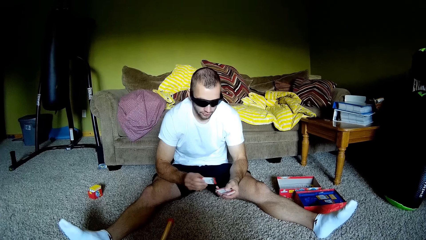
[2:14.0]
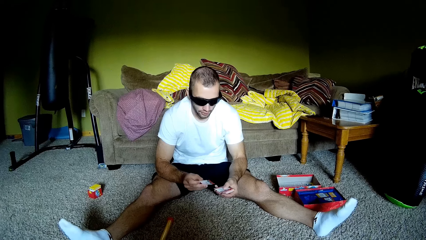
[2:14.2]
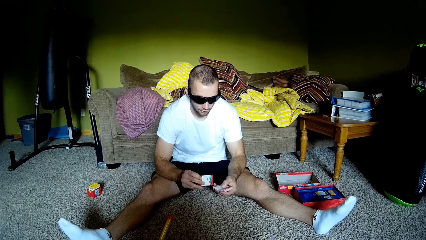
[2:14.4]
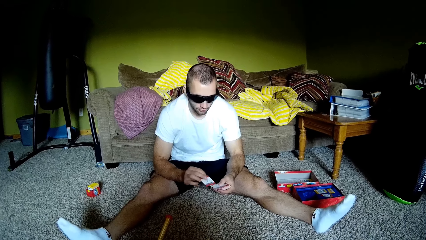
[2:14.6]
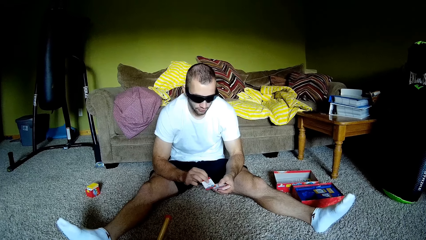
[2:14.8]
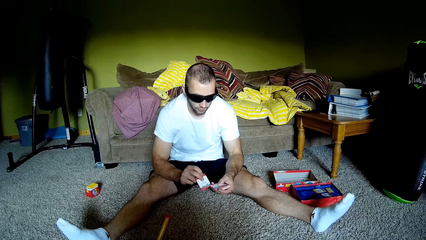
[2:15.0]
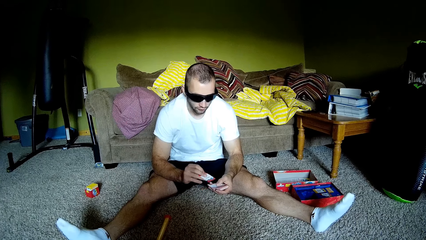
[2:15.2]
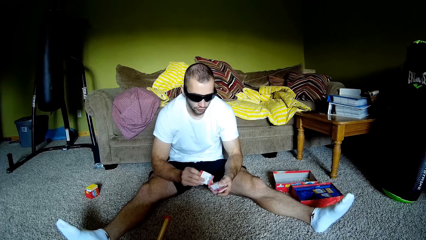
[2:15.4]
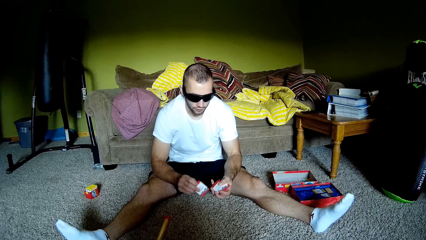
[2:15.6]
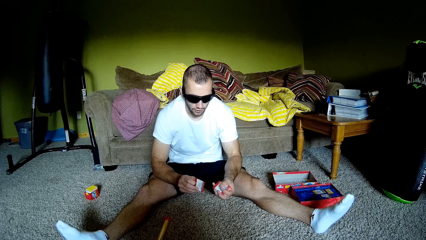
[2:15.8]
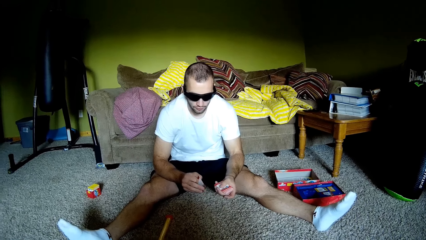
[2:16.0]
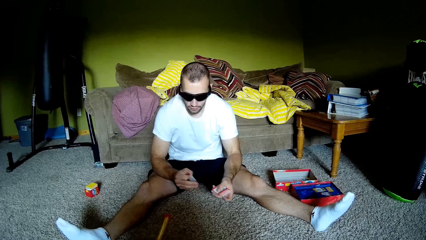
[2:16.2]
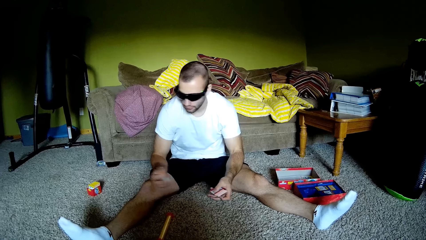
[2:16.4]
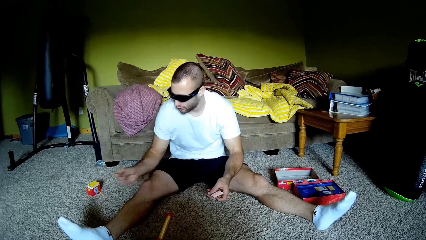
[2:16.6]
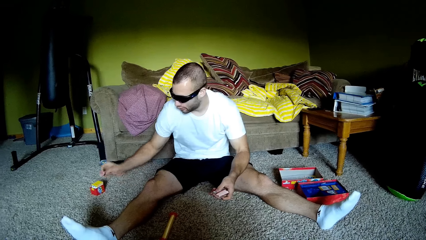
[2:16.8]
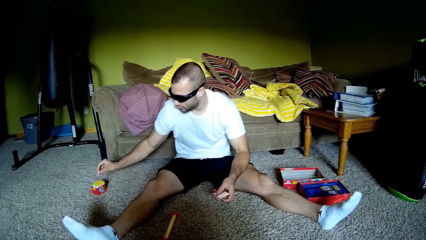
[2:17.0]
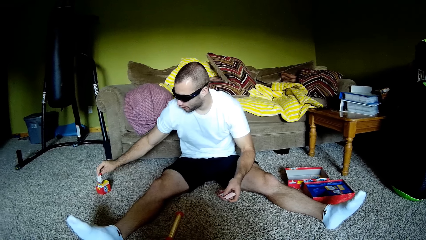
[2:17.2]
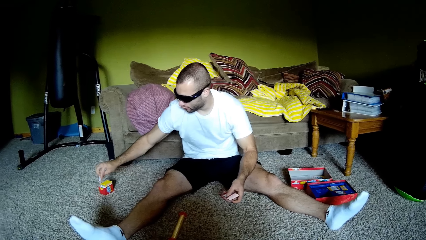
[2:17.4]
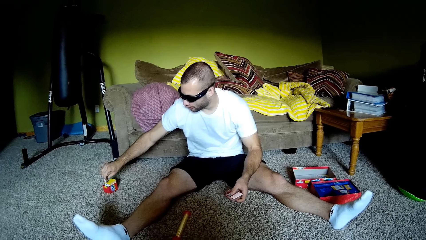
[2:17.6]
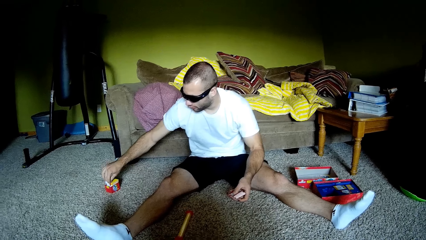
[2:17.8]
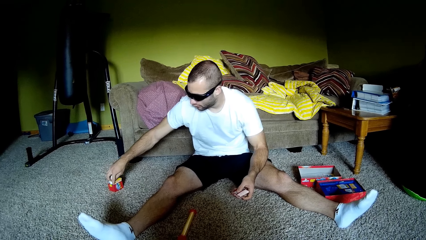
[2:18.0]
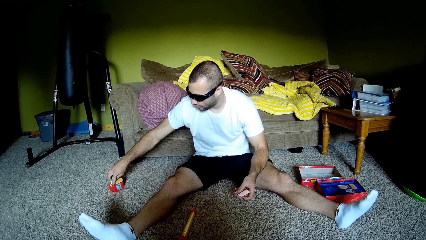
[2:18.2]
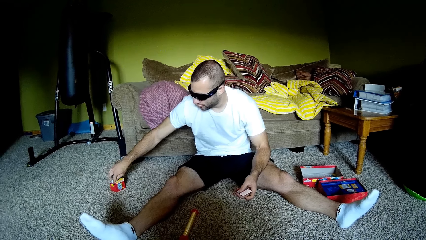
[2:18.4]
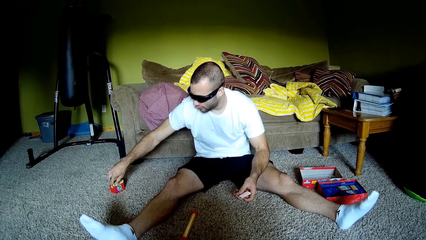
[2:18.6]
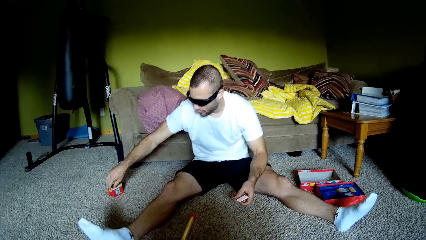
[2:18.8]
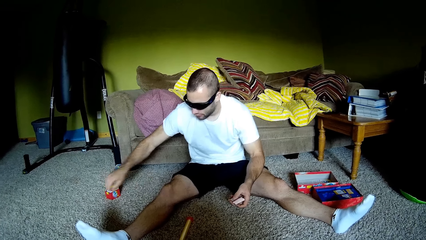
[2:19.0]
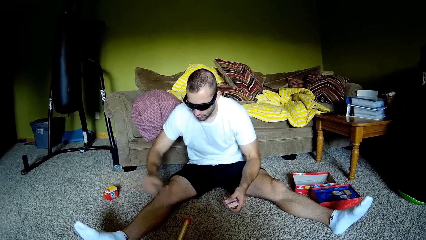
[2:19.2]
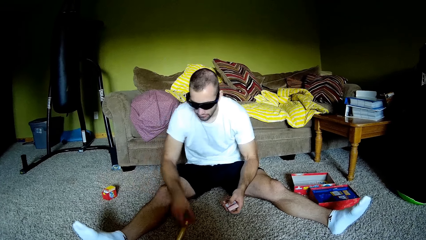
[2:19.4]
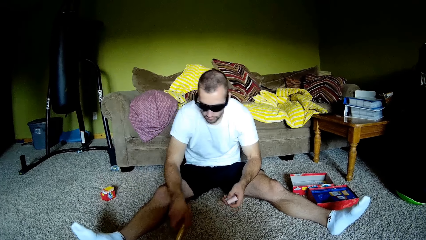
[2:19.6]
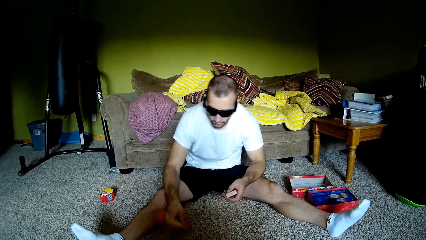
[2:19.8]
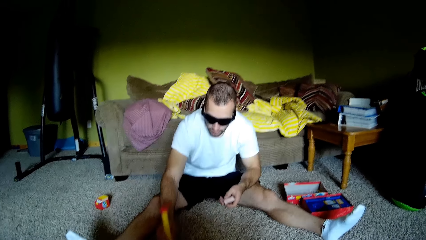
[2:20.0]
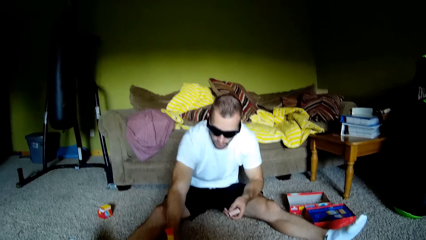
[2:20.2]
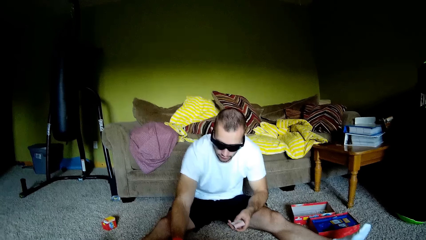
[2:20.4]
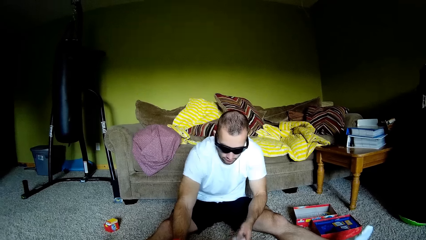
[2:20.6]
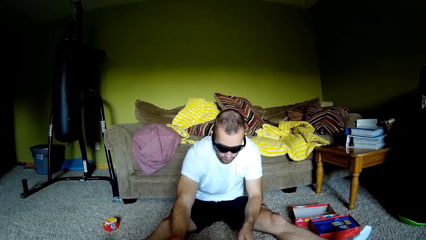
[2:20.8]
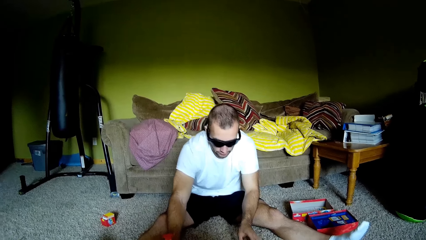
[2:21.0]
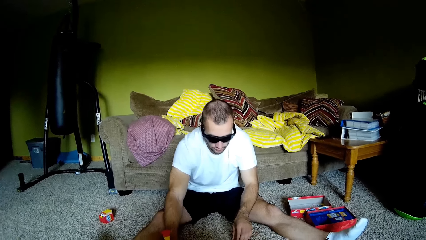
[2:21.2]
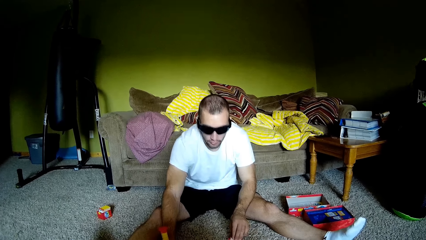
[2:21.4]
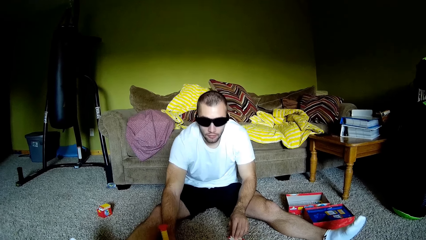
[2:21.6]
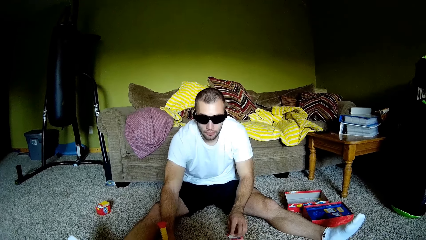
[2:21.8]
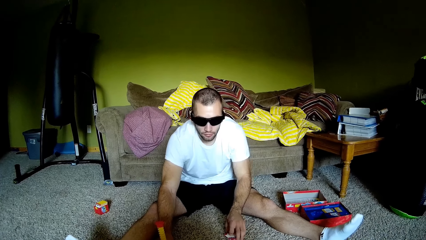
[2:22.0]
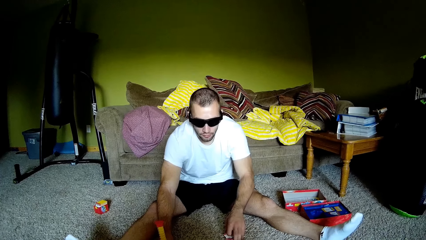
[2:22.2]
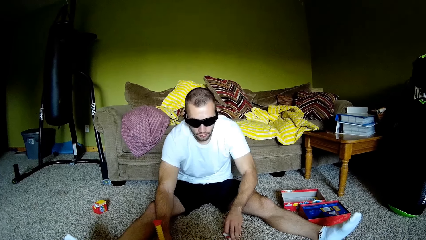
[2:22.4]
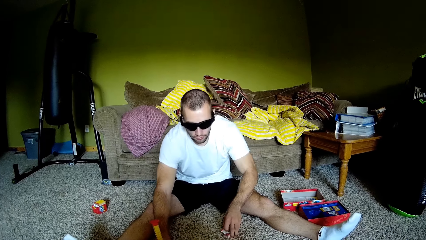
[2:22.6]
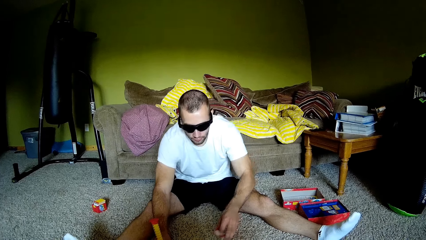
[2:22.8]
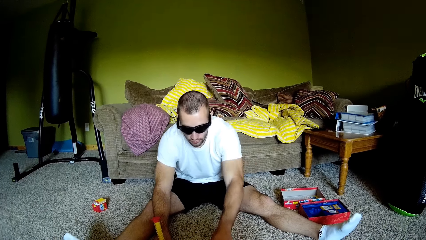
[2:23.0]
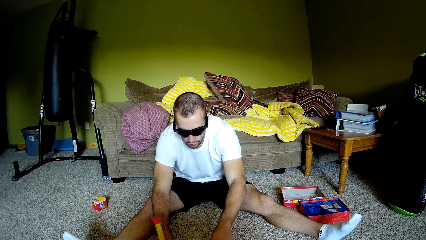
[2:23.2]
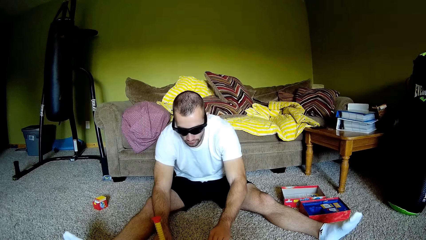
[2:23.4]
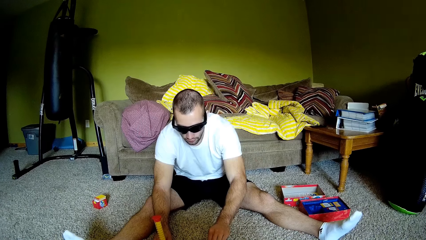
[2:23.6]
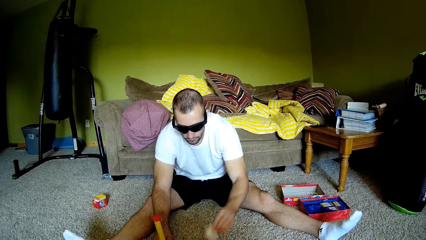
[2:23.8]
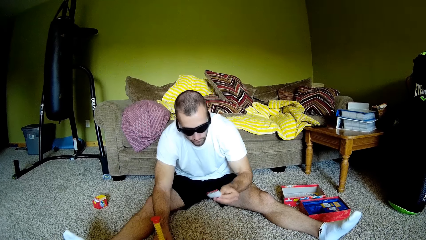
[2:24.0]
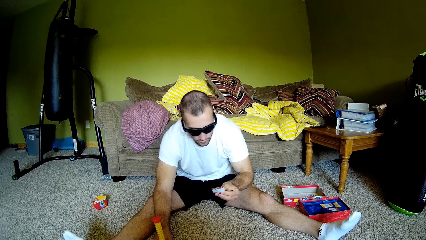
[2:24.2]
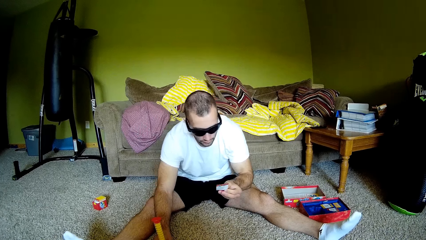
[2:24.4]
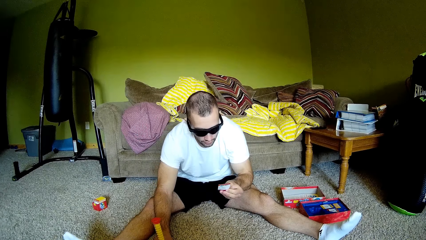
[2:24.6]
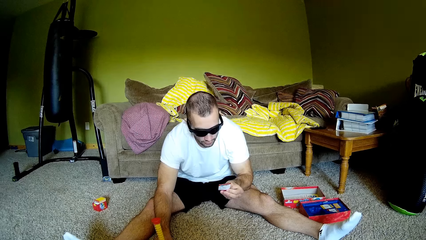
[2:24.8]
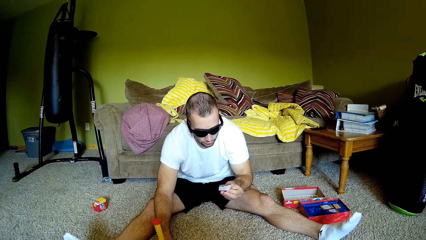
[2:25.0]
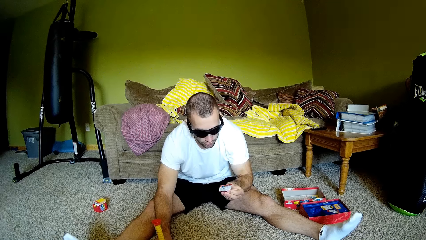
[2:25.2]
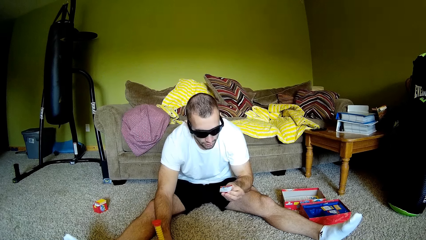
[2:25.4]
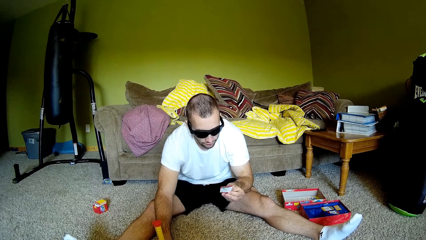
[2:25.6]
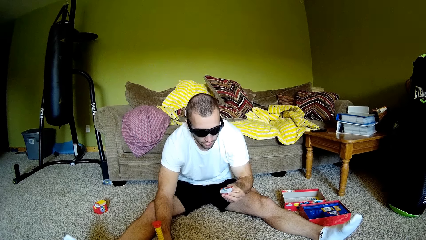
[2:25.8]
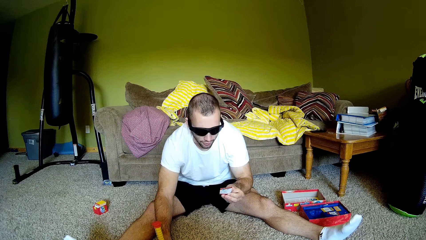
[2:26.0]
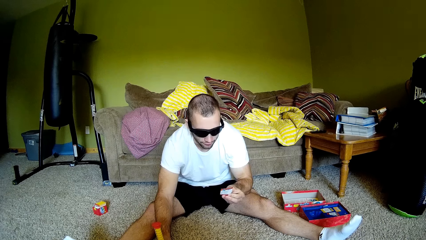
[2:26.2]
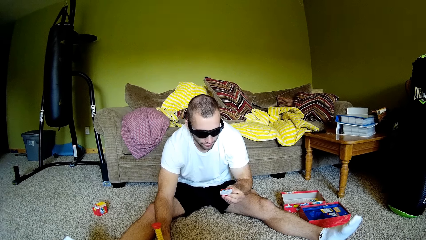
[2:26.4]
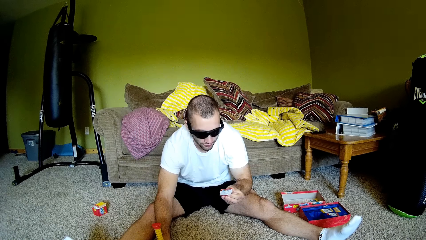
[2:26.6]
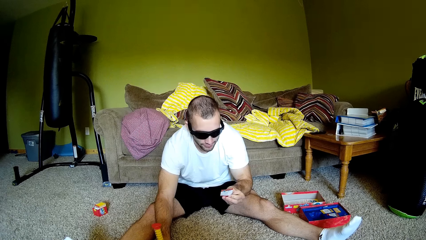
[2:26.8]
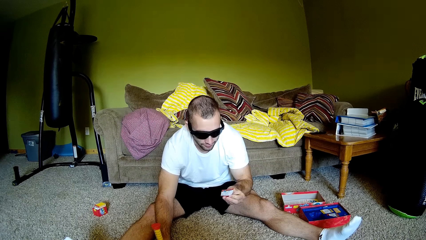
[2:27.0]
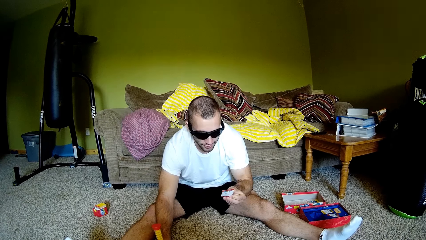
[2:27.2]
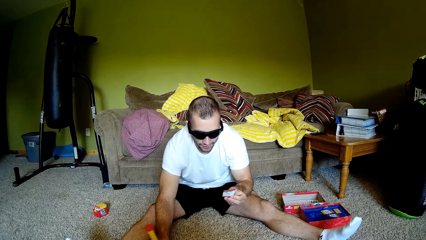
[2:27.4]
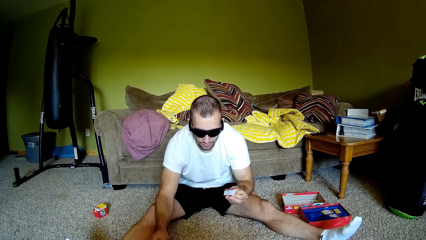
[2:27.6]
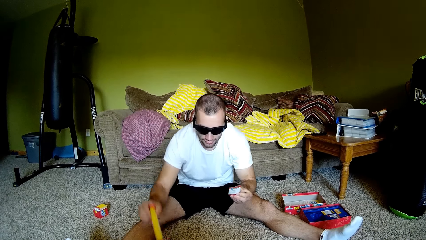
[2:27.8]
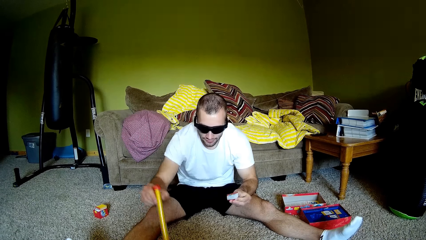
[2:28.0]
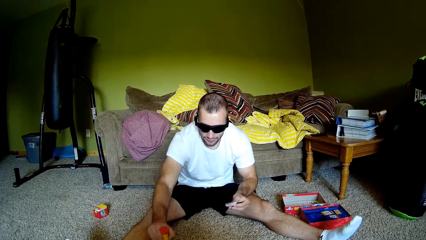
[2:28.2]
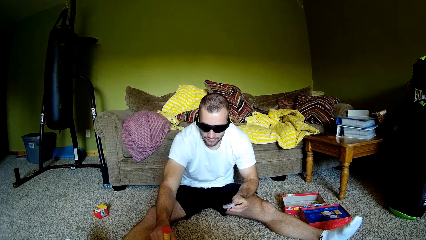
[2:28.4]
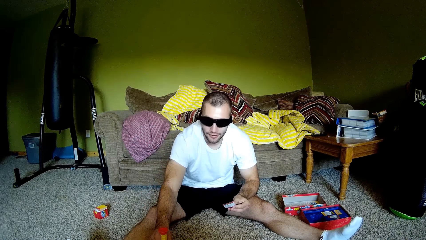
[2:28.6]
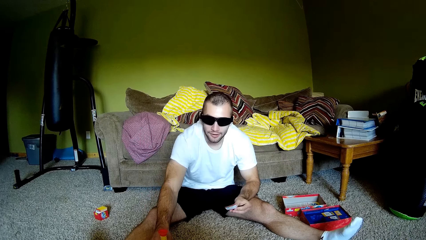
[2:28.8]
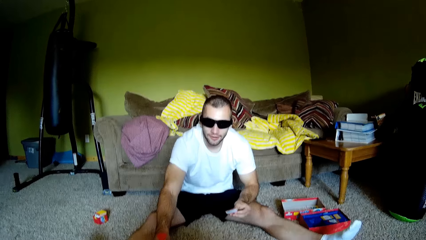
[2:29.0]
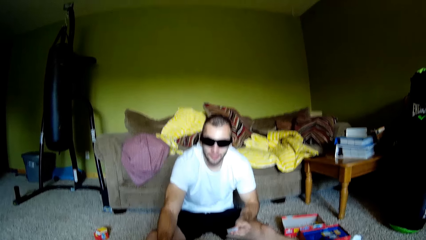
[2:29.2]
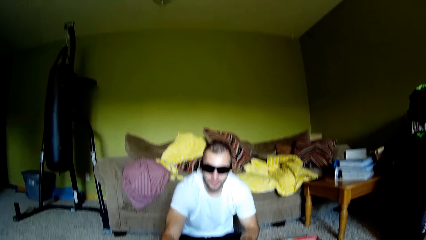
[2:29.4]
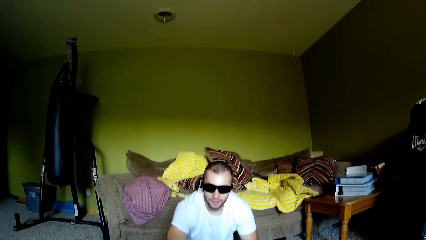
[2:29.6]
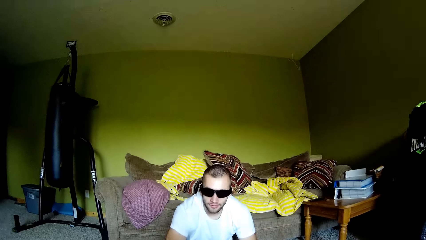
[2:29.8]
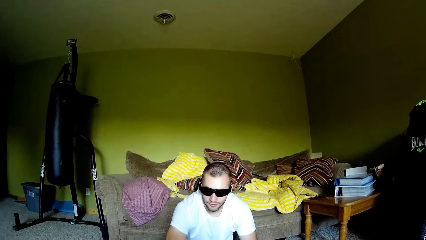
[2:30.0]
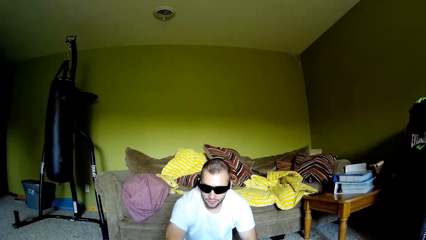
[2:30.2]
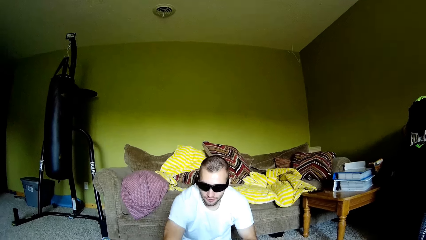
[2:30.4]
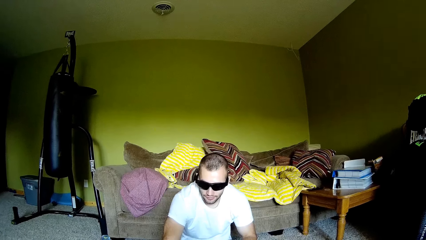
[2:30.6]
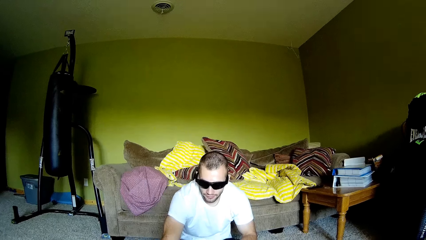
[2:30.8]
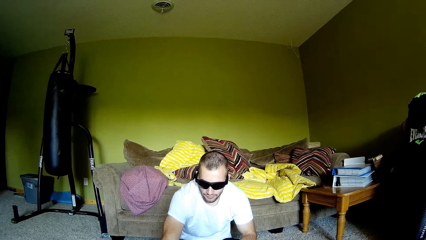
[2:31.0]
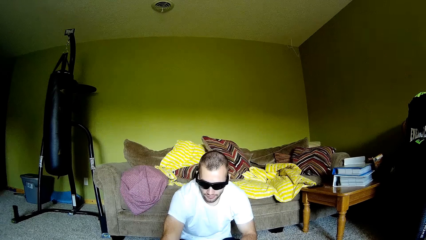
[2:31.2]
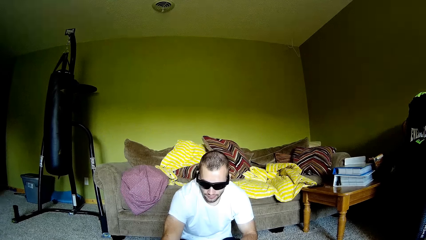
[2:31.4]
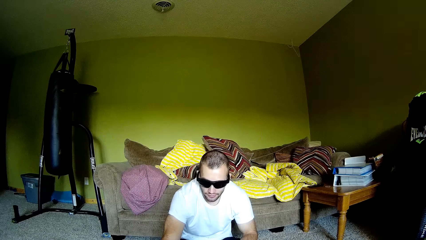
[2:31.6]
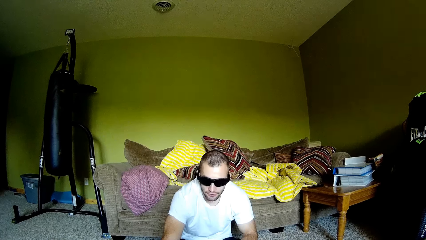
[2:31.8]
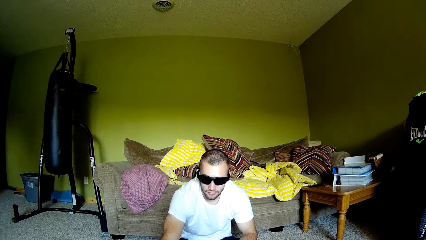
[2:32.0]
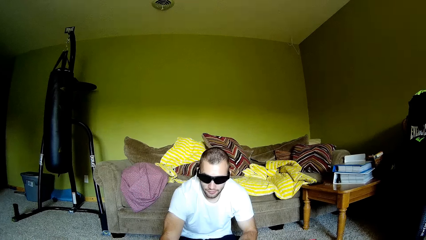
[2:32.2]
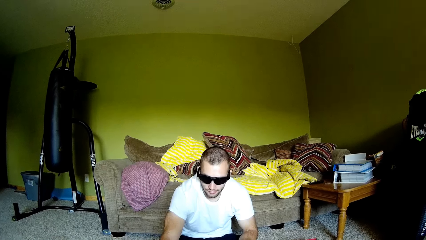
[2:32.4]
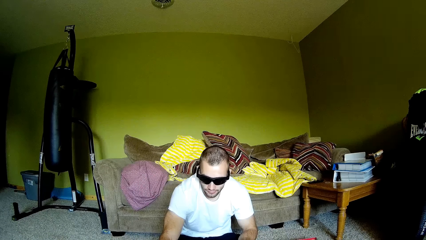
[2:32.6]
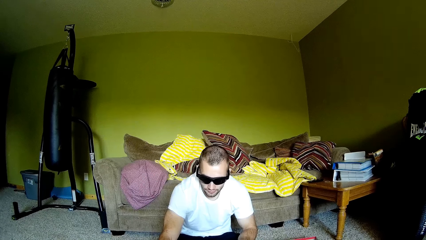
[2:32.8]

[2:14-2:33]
A man holds playing cards. The man puts a playing card on the box. The man picks up a plastic magic staff. The man holds the playing card. The man holds the plastic magic staff.
